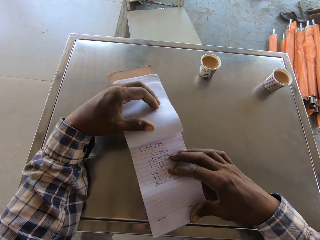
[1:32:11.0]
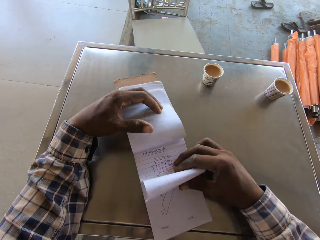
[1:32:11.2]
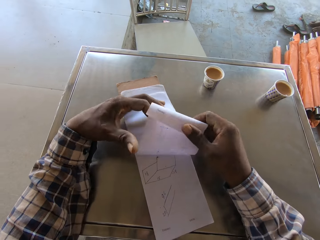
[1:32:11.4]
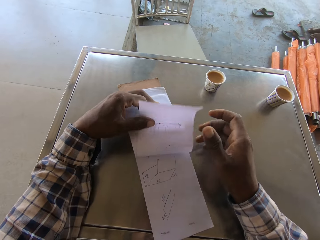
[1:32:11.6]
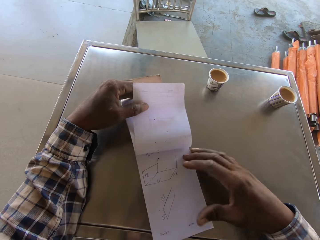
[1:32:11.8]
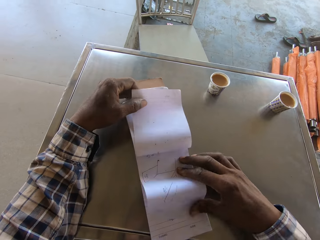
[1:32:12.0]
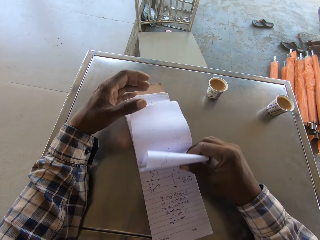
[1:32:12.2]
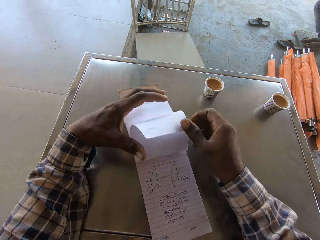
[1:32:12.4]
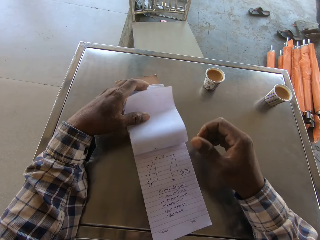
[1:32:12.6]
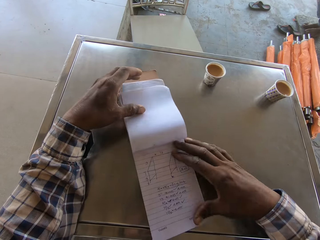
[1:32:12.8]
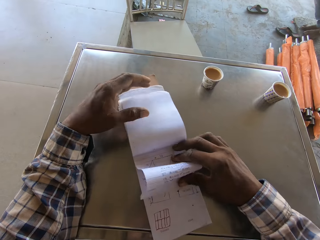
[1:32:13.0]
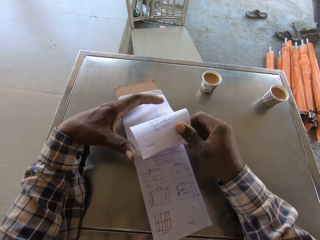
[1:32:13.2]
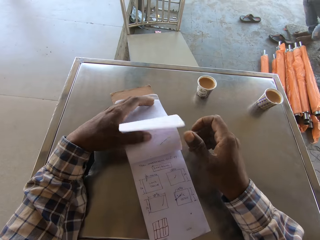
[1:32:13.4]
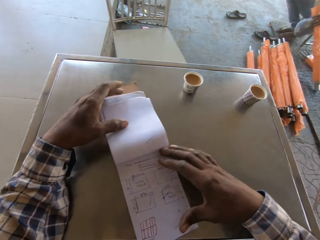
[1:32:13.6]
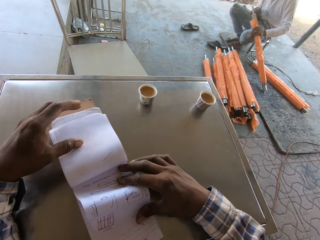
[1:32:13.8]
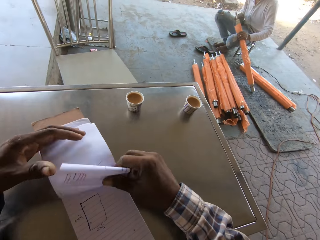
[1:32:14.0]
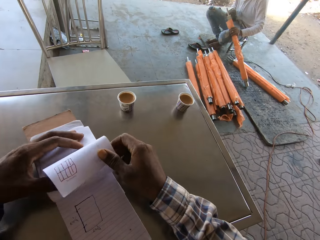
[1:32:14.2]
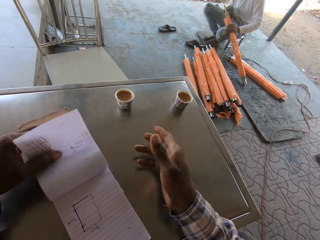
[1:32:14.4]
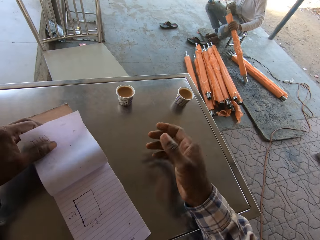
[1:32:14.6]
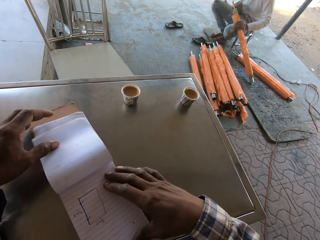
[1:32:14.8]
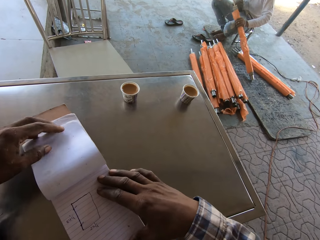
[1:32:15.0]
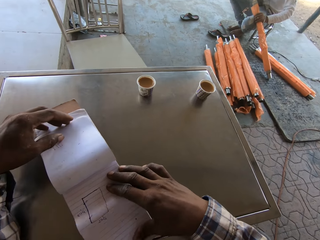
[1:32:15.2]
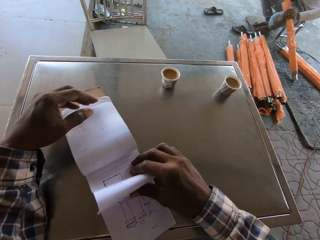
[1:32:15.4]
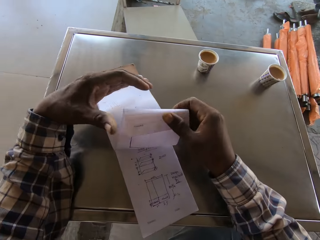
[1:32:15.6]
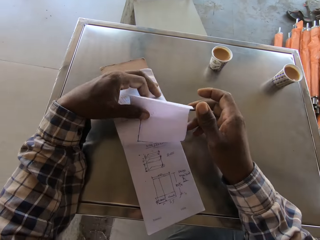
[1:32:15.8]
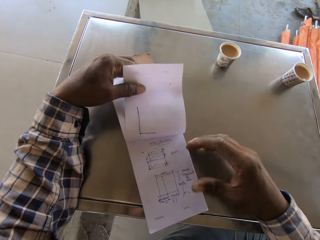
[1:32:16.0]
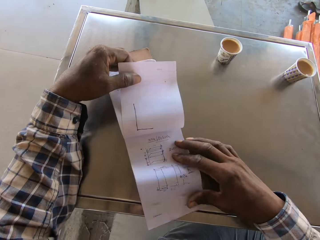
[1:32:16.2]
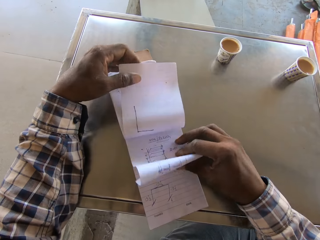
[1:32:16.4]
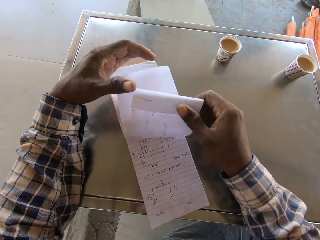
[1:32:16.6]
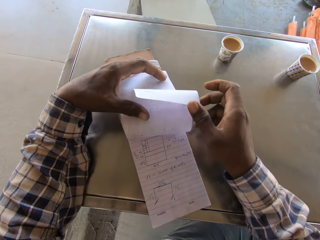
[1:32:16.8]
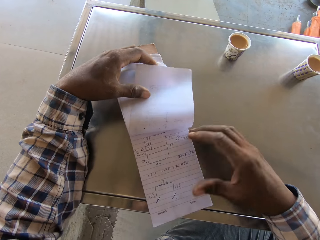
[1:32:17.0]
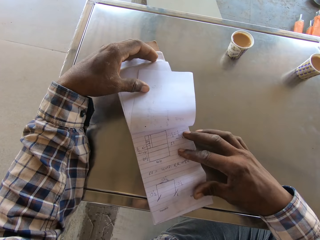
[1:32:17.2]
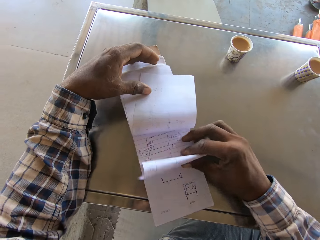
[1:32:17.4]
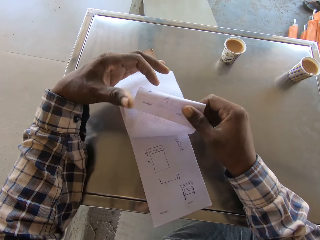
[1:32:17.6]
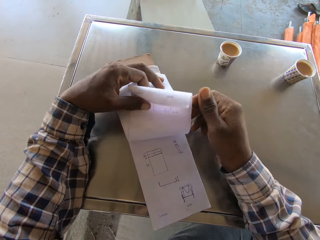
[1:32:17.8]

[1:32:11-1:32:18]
The man interacts with the camera wearer.

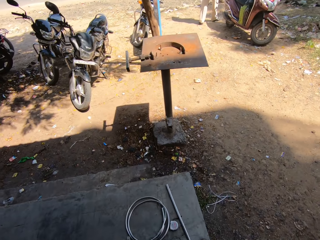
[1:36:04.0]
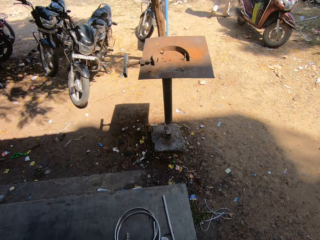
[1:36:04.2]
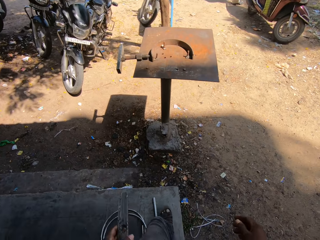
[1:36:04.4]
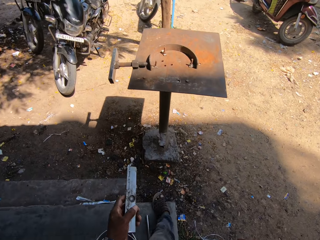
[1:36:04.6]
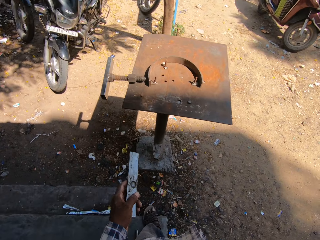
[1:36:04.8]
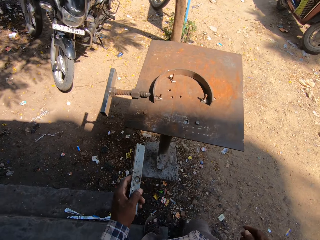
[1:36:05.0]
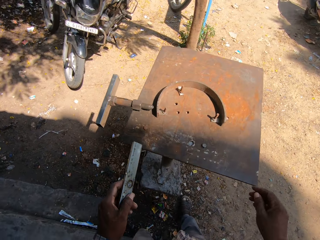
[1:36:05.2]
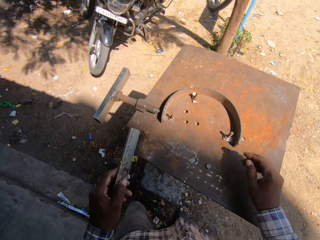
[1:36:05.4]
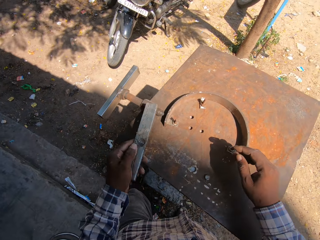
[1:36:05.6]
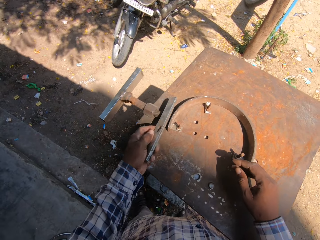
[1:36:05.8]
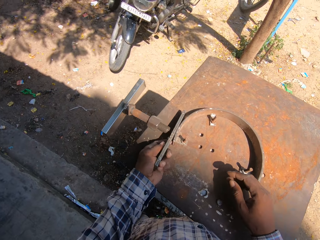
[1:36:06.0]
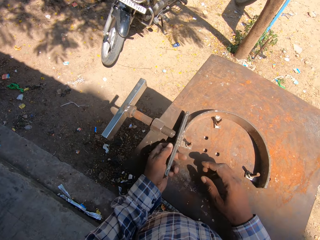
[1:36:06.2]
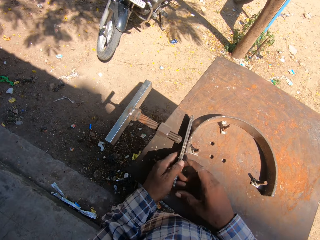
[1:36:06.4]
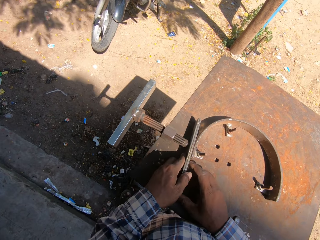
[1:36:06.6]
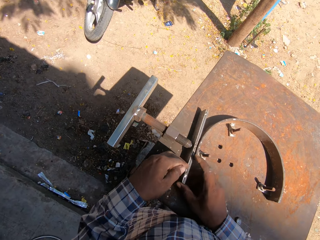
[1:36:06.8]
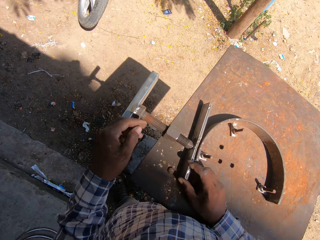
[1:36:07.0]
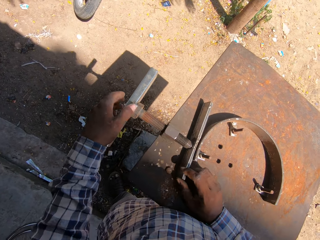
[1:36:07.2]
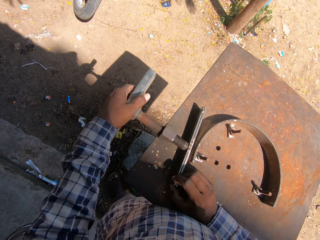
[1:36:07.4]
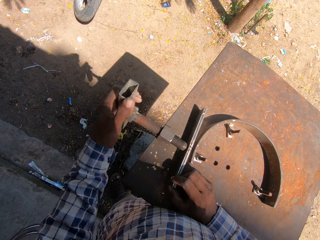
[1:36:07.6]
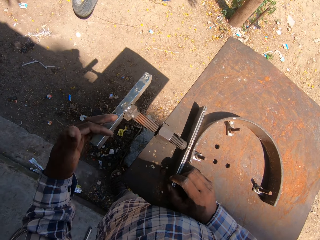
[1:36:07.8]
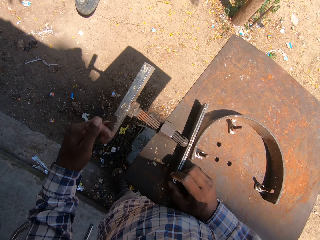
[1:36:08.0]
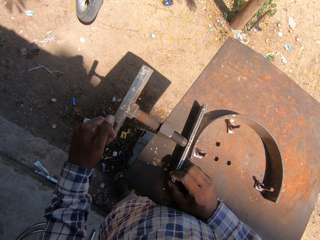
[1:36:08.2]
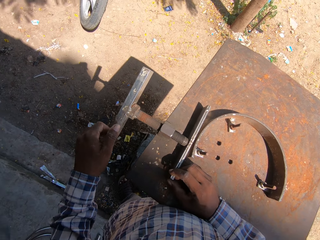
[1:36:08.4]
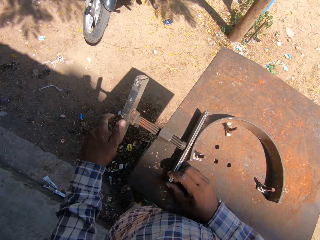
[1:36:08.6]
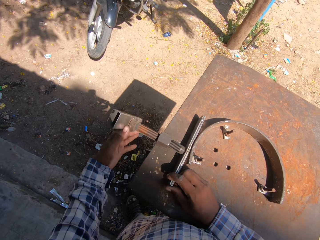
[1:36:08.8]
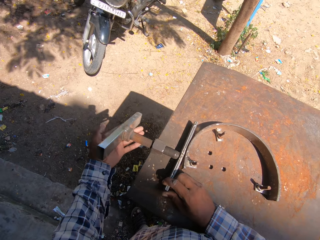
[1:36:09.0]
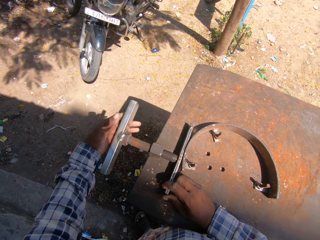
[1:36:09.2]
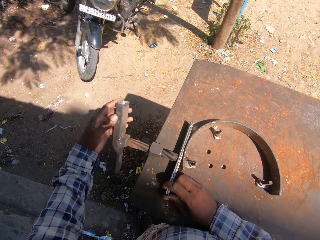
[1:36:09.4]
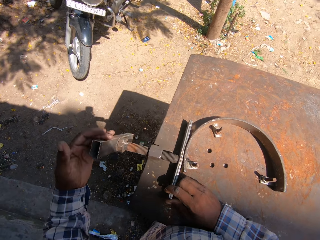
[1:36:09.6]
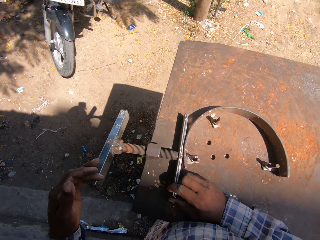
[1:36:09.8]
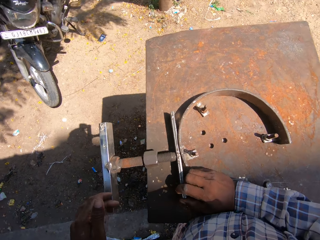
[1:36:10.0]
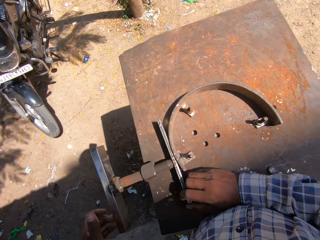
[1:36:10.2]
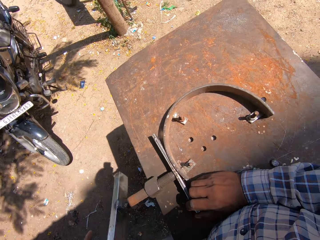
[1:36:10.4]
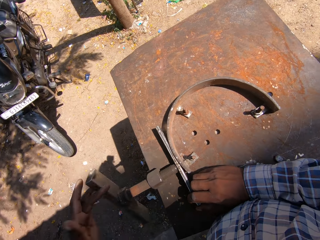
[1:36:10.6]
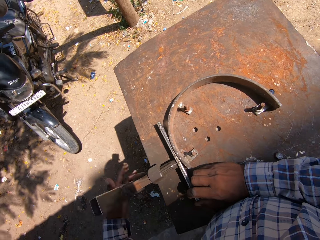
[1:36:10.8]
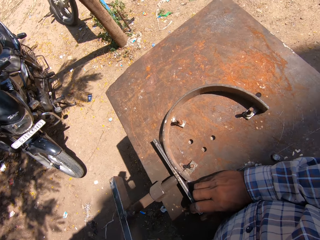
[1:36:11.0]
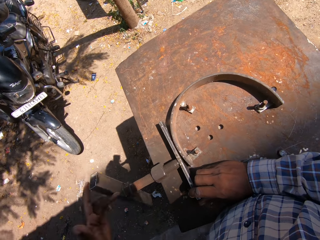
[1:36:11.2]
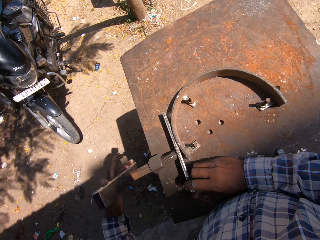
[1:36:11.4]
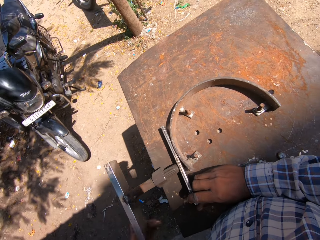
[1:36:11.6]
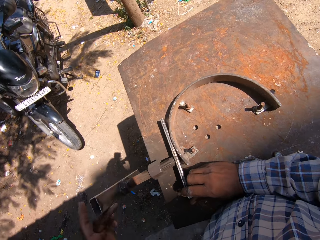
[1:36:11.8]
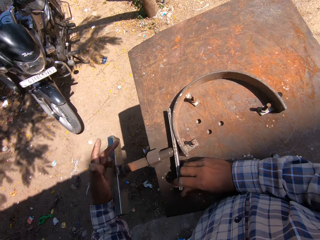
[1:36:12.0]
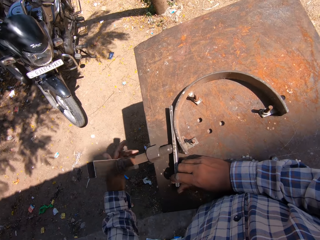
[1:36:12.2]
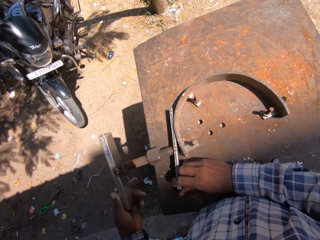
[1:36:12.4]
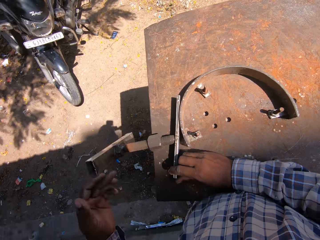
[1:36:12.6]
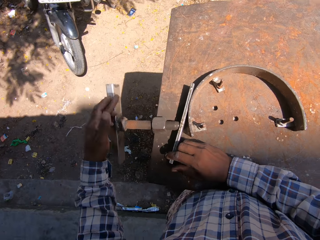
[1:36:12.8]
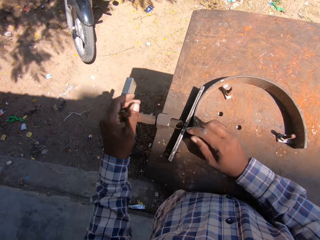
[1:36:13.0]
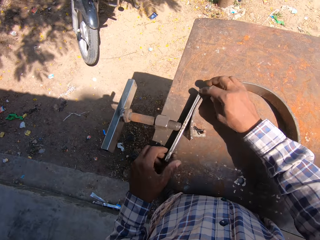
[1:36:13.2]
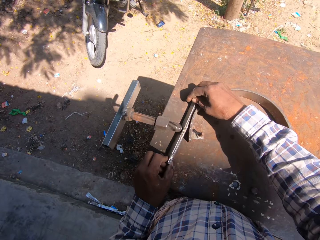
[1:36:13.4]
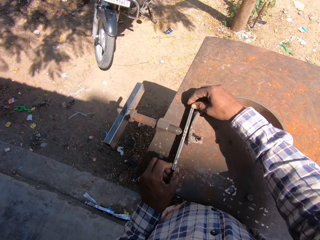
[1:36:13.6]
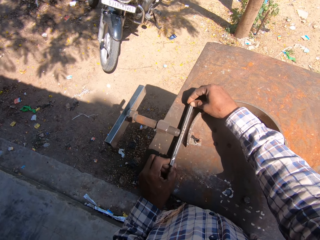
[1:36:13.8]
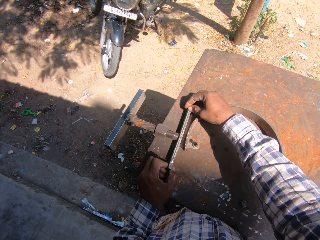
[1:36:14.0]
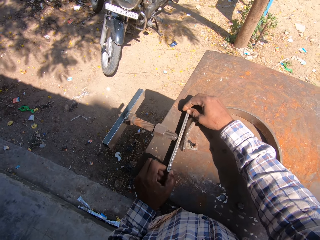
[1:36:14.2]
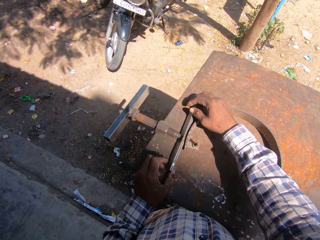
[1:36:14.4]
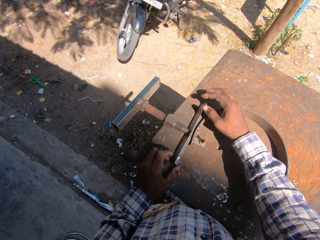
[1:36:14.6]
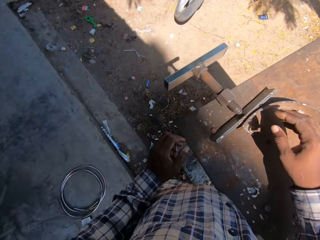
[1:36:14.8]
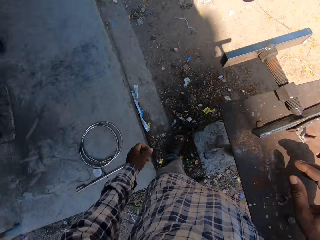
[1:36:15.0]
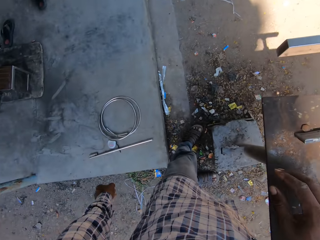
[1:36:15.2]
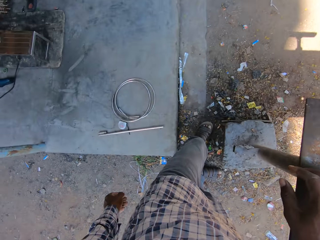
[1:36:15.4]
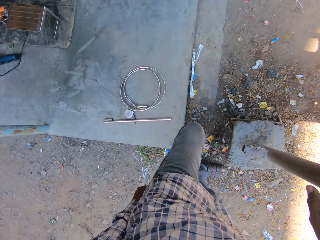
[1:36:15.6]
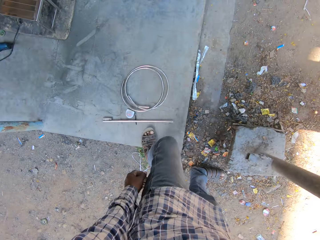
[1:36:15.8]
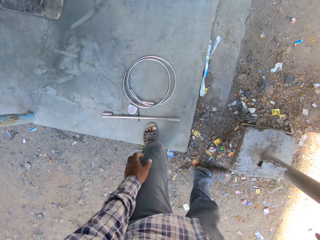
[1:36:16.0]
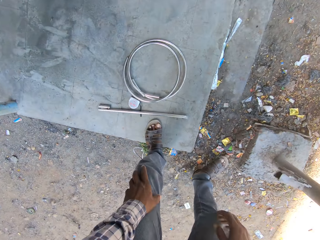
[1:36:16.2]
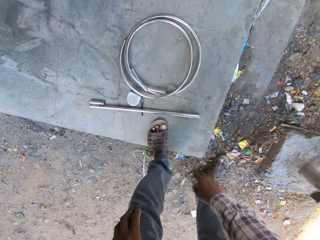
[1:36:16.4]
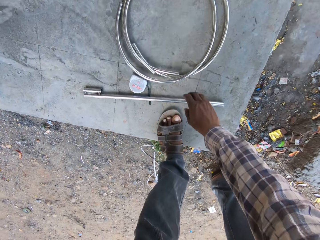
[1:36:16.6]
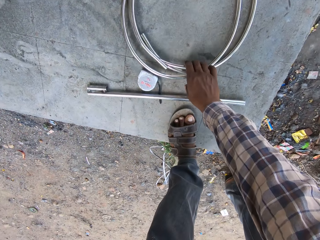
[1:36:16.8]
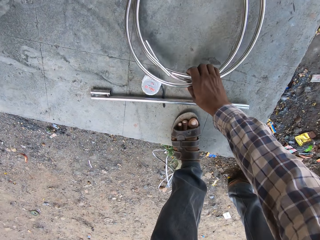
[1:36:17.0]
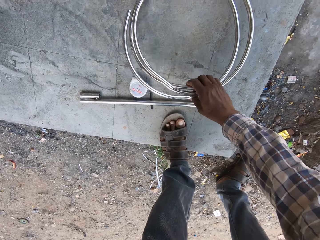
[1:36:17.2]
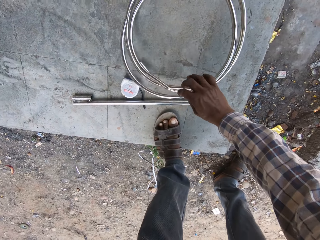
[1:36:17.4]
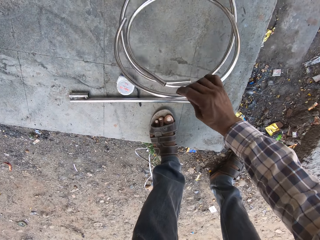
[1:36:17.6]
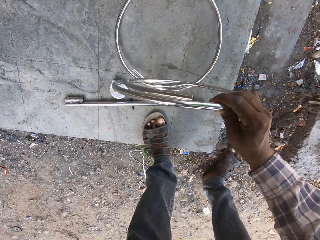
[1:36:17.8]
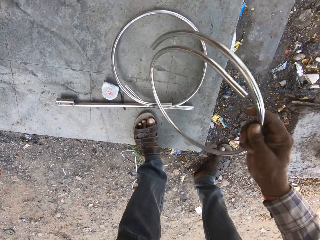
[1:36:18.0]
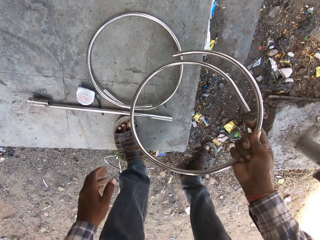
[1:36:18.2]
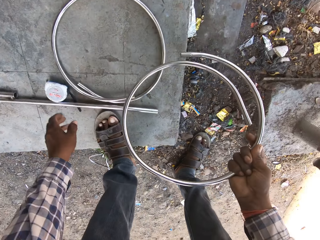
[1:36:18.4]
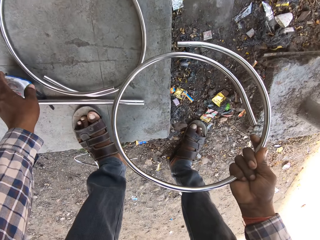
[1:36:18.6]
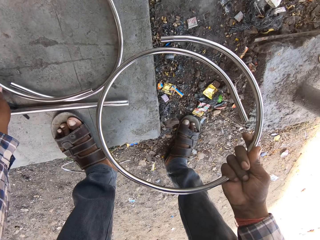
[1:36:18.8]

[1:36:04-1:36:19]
The camera wearer places the steel metal on a jig table with his left hand. He holds the metal rod in both hands. He holds the metal rod on the jig table with his right hand. He tightens the screw. He tightens the metal rod on the jig table with the clamp in his left hand. He holds the metal rod in both hands. He picks a metal ring on the floor with his right hand.
